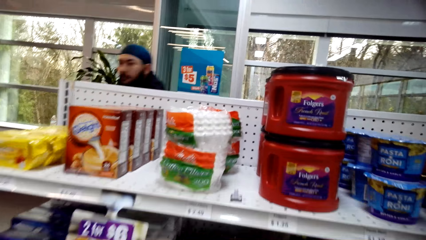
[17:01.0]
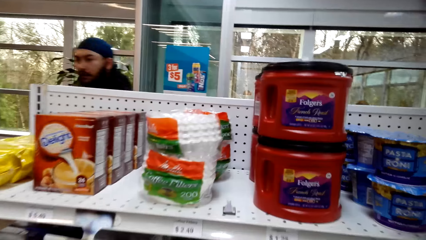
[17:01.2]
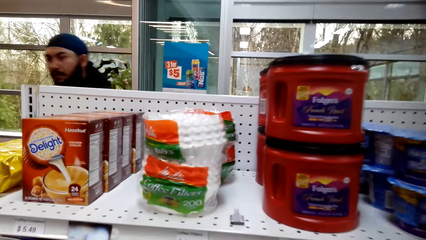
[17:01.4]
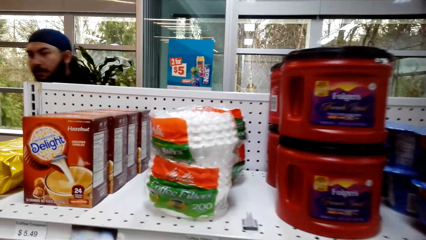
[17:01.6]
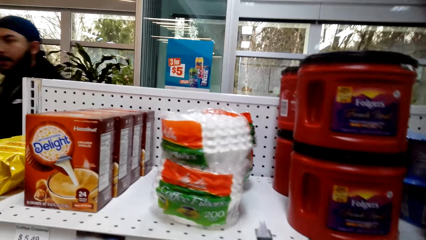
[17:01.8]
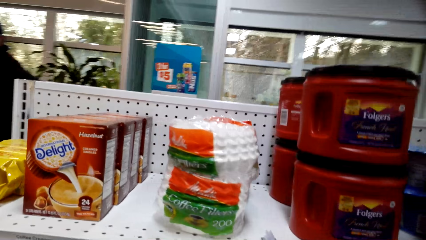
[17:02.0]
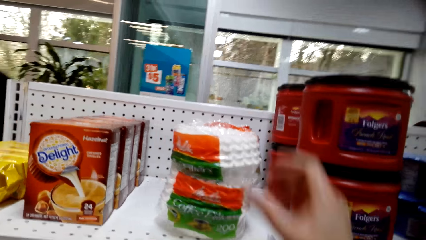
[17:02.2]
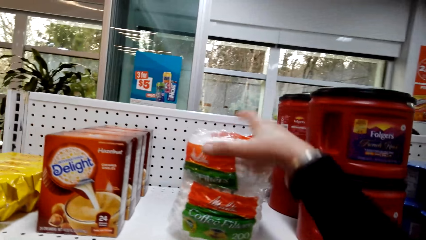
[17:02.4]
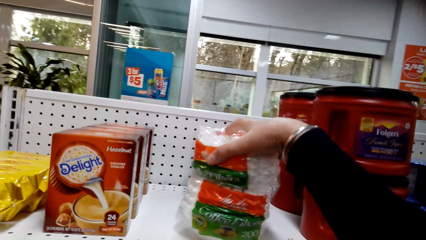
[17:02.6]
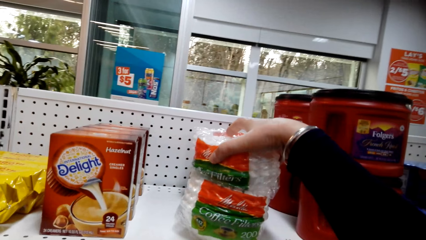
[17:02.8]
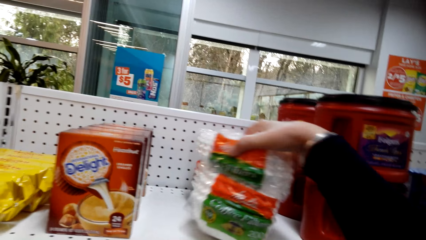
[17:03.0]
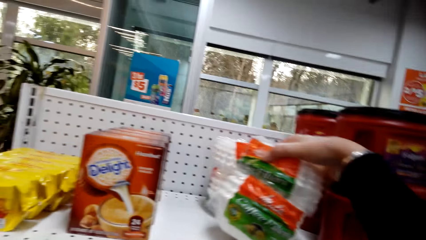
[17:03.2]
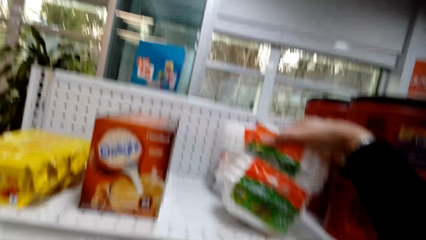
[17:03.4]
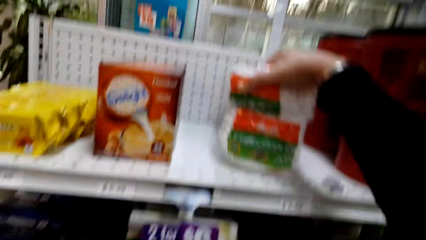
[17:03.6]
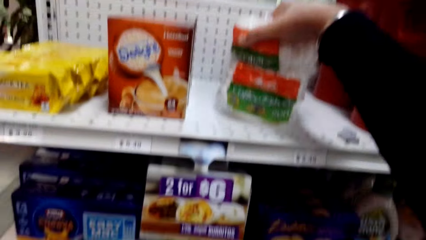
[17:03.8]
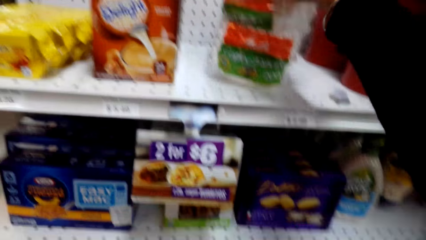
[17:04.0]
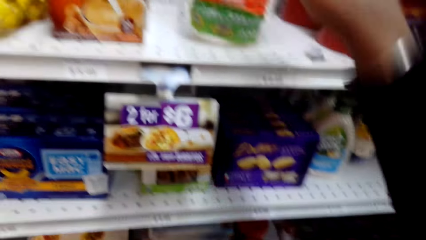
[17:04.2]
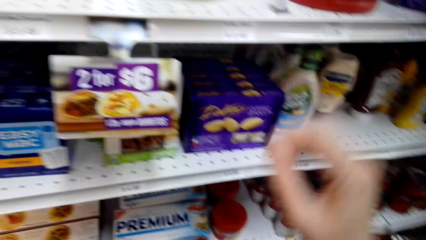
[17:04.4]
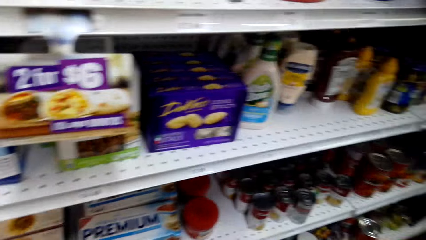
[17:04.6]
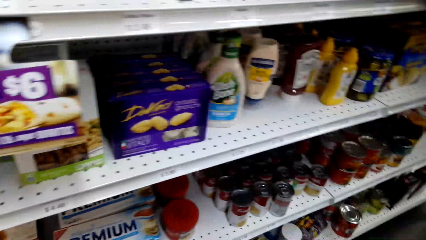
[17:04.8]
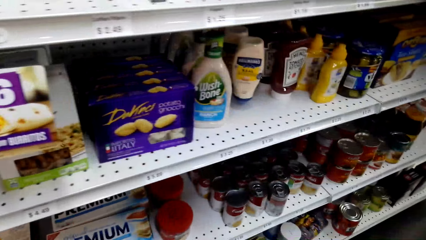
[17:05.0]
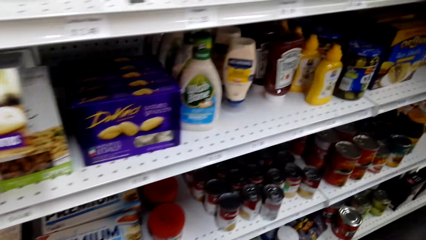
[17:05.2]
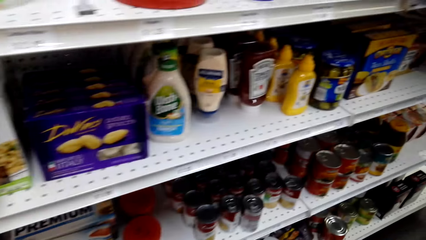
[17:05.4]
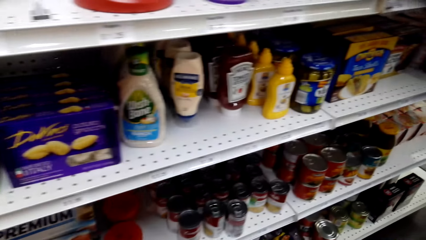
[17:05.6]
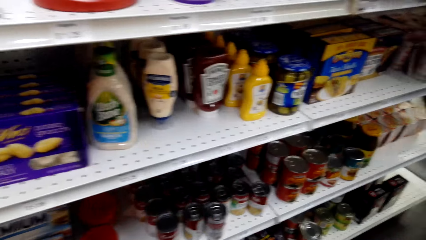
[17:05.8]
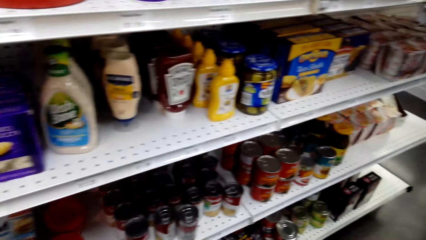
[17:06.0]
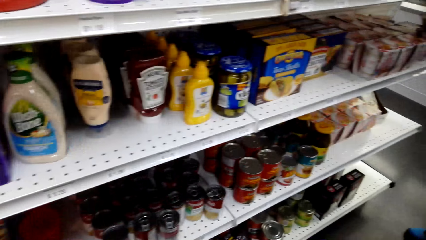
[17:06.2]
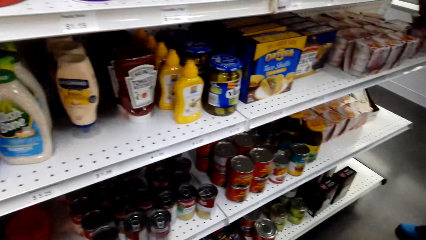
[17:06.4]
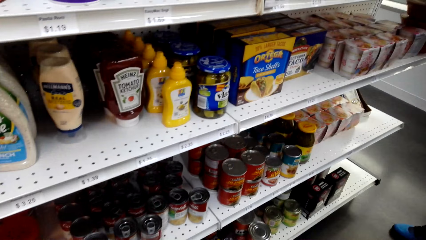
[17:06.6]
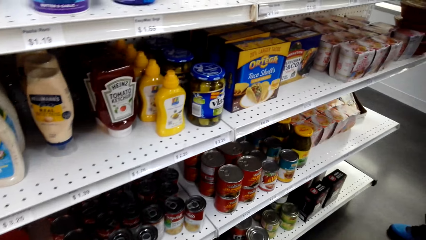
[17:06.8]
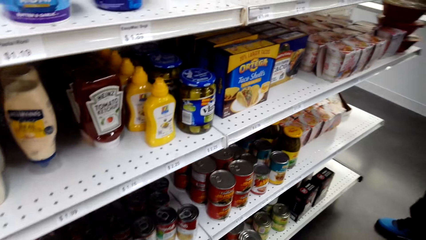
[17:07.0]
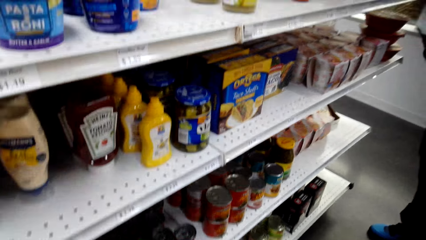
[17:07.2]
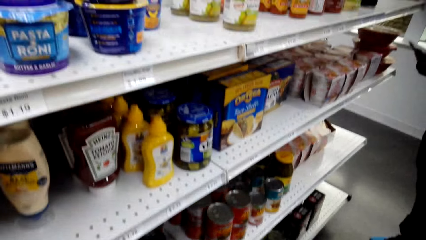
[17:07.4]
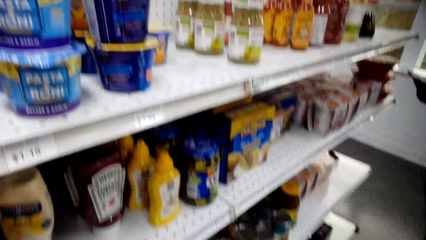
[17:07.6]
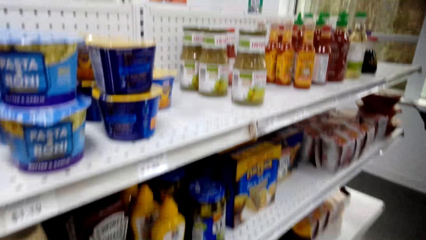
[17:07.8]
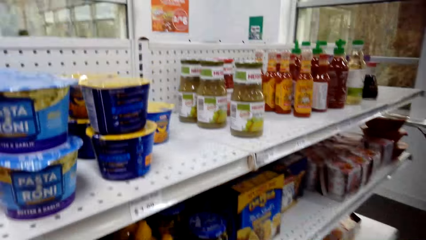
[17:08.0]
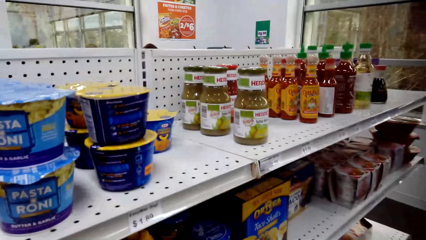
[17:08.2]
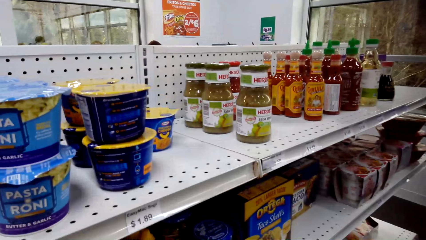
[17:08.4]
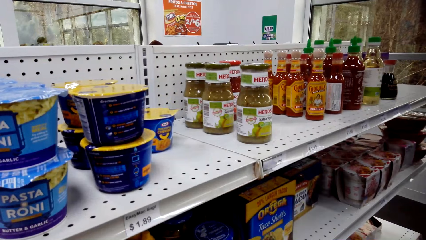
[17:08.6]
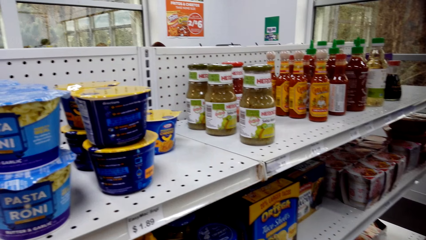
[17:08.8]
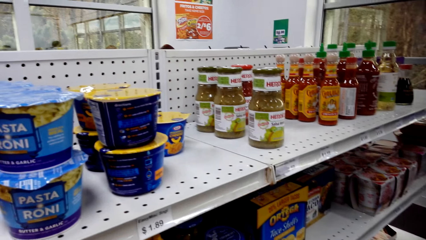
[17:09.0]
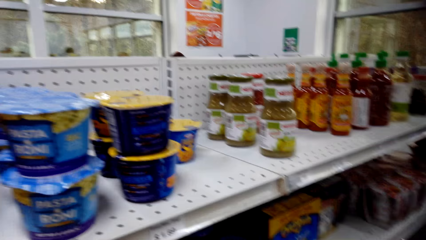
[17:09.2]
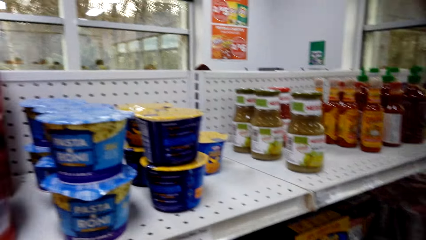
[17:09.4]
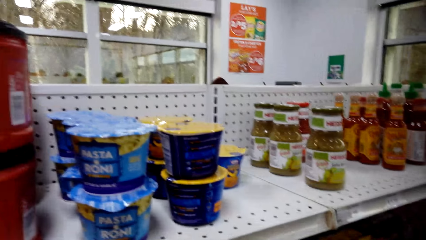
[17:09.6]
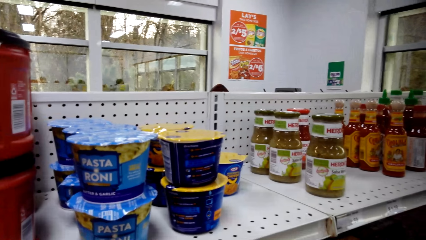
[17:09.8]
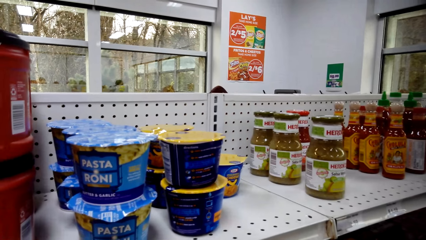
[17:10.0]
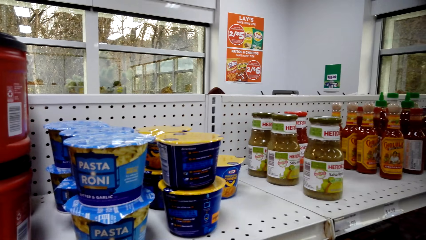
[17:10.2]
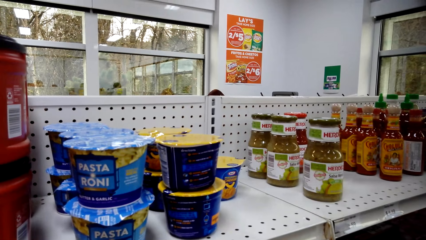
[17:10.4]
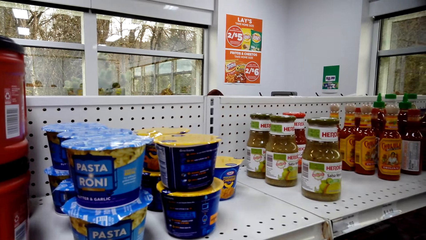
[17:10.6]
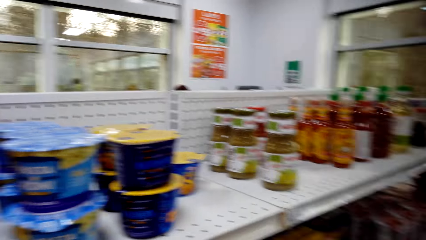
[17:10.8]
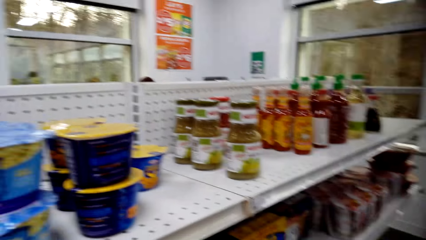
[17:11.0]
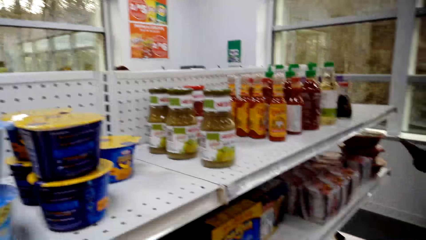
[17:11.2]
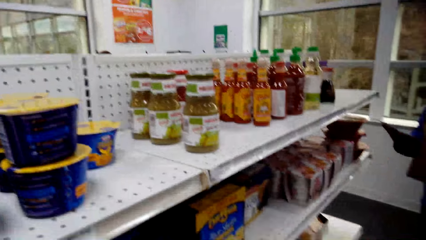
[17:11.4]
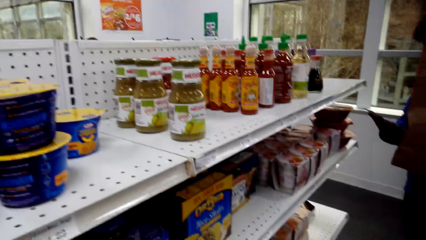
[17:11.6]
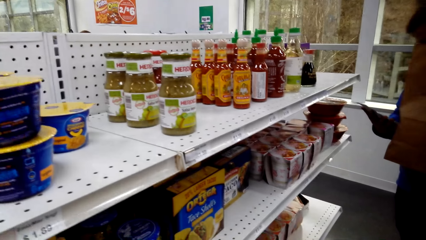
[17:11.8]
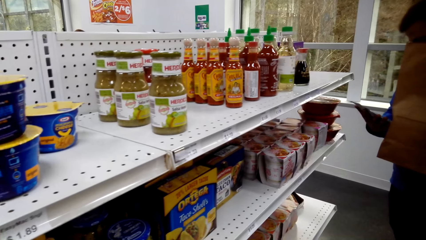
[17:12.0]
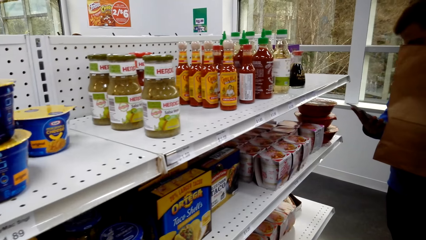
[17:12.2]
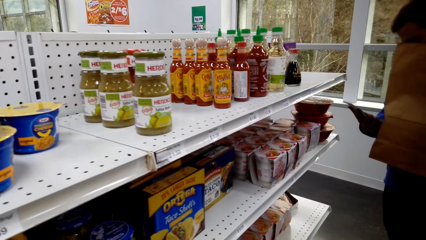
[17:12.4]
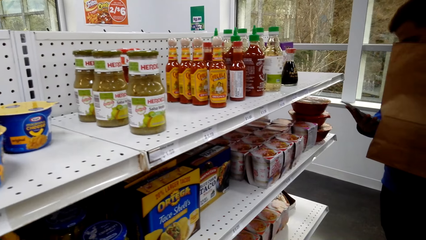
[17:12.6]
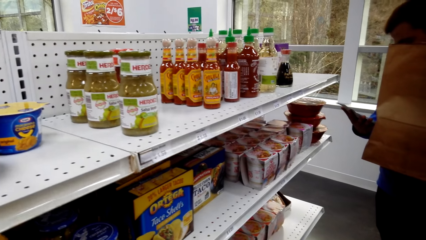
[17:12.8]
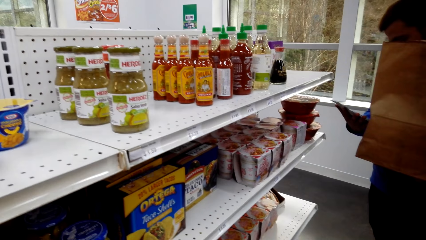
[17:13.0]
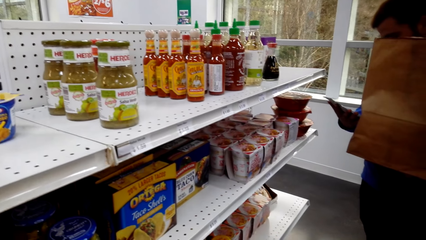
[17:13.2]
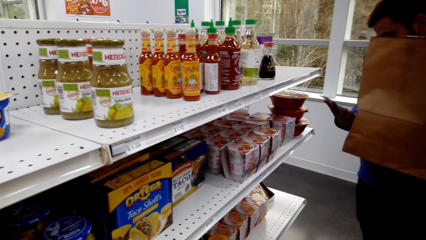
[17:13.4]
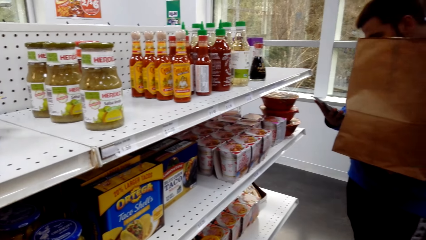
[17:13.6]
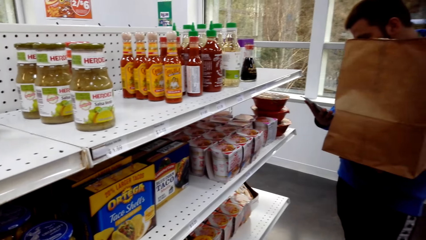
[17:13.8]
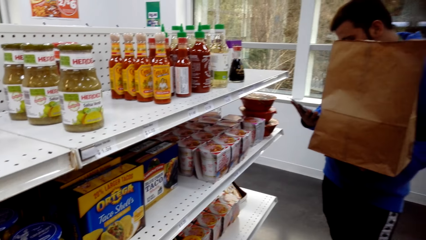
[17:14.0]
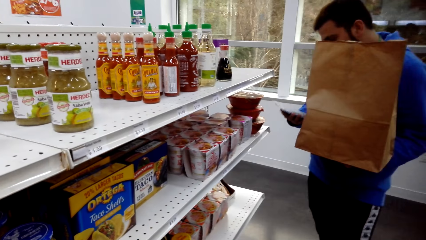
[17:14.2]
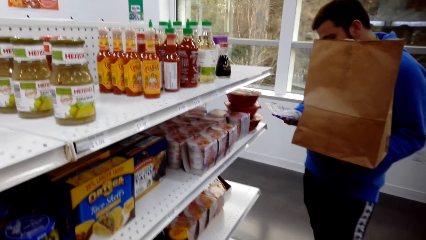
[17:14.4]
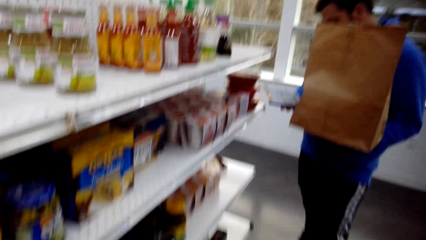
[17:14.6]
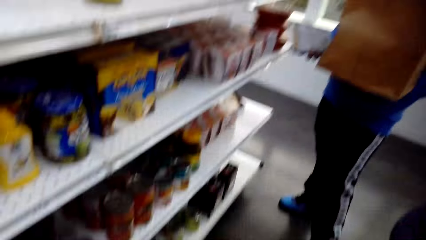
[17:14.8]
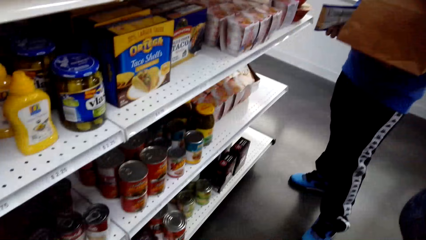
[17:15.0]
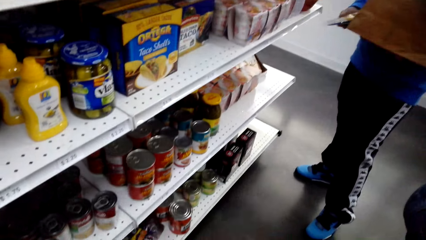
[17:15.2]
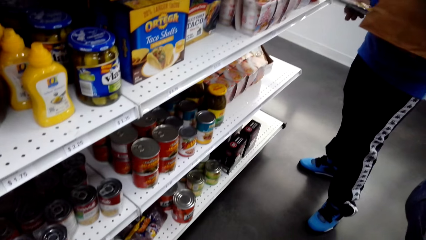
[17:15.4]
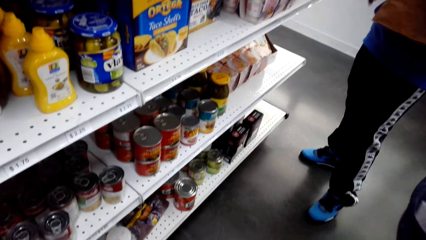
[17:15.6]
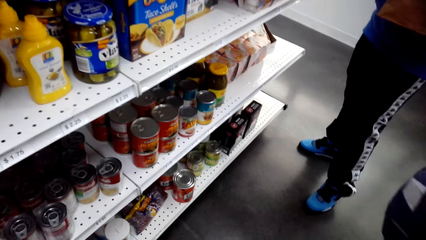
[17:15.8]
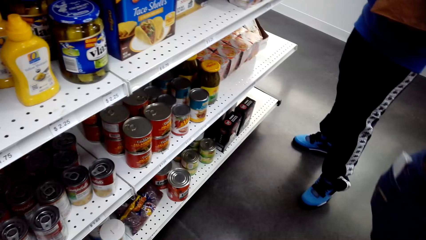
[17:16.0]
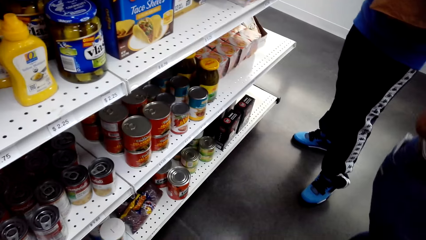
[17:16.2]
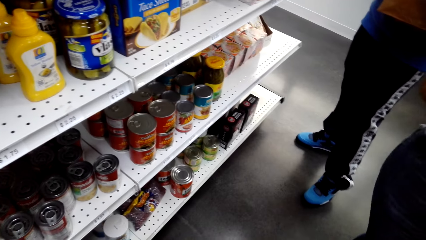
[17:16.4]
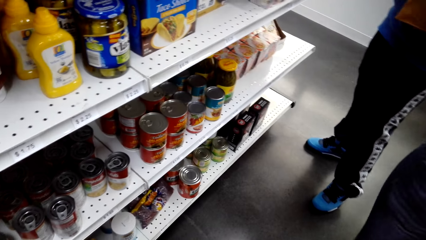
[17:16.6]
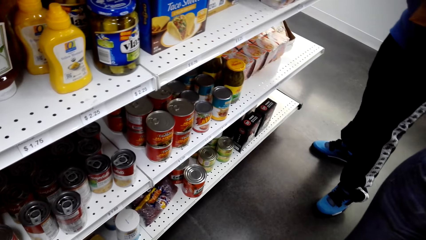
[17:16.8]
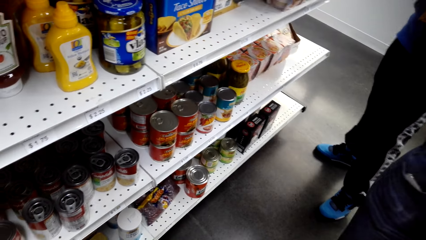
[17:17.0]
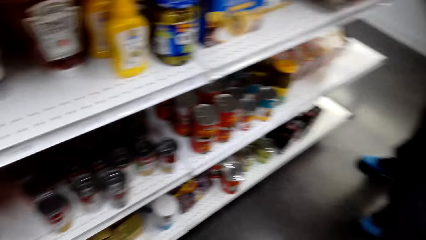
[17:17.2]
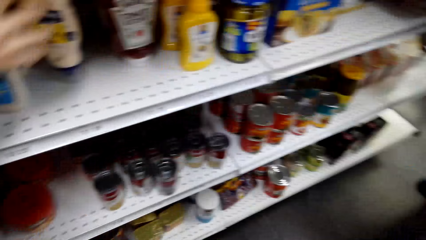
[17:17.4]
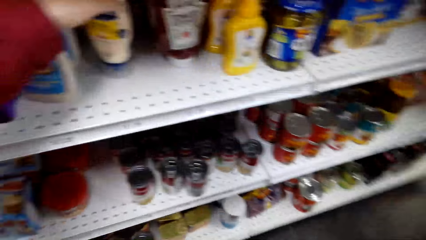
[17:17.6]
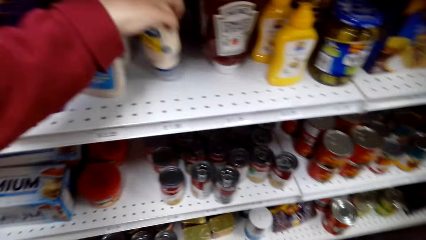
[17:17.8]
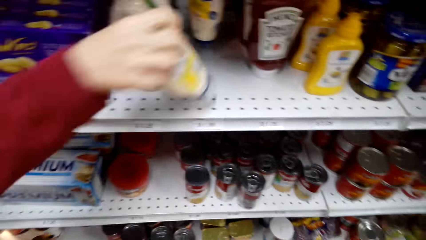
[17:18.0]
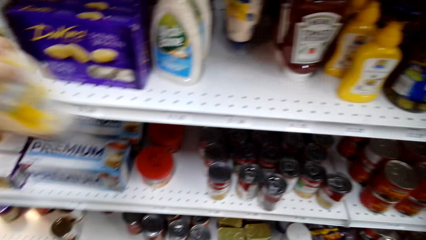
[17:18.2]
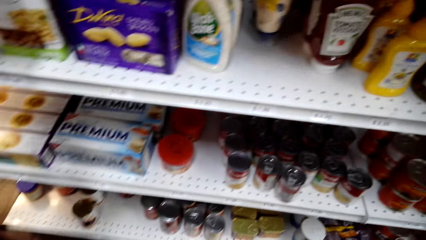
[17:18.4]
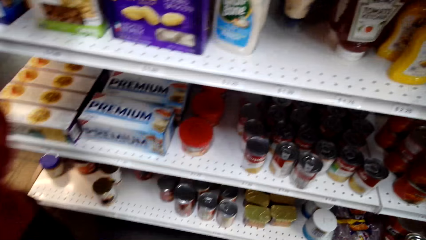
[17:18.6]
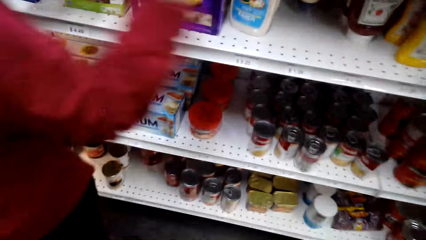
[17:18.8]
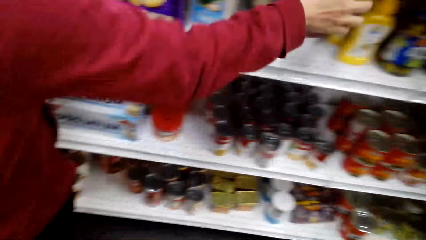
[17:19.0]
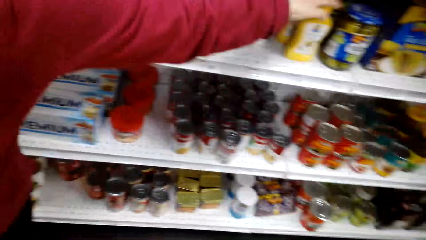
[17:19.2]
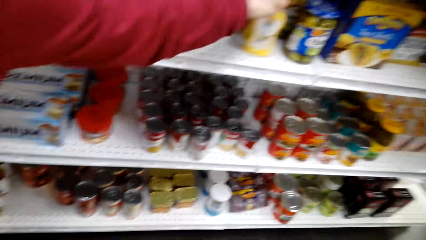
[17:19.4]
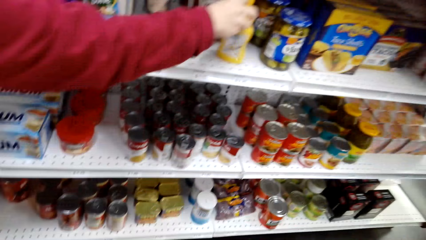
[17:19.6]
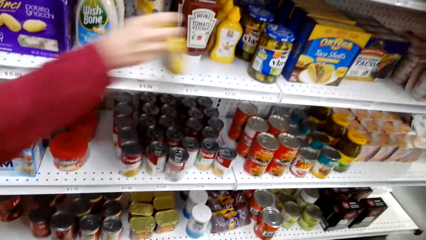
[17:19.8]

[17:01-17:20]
The camera wearer holds a packet of coffee filters. They touch a packet of queen cake wraps on the shelf. They look around the shelves. A person uses his phone.
